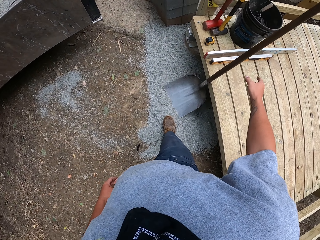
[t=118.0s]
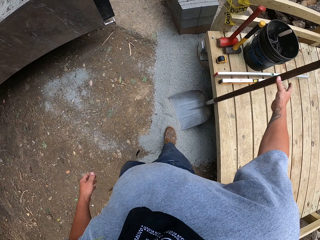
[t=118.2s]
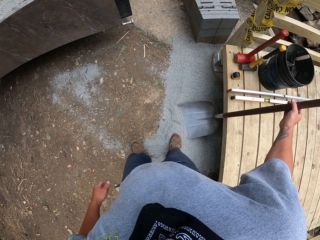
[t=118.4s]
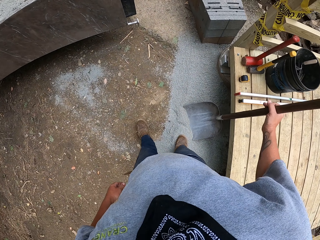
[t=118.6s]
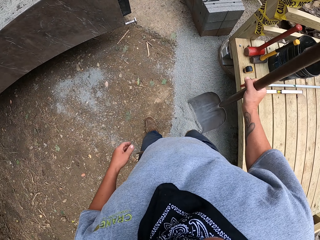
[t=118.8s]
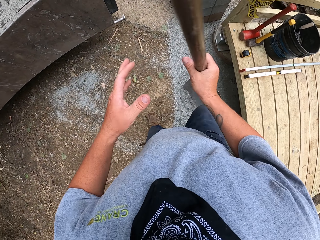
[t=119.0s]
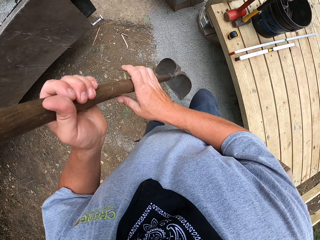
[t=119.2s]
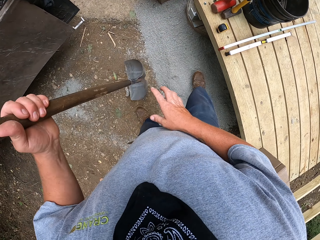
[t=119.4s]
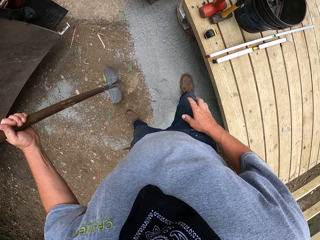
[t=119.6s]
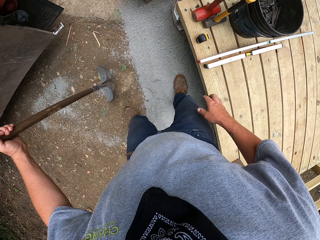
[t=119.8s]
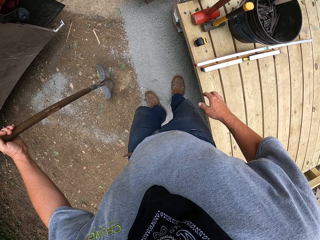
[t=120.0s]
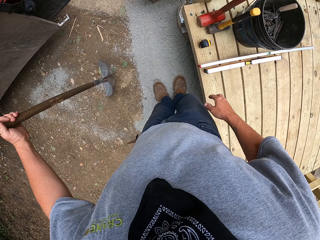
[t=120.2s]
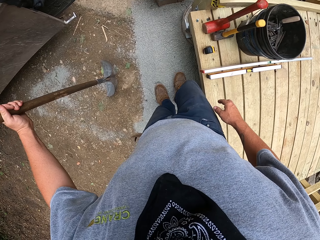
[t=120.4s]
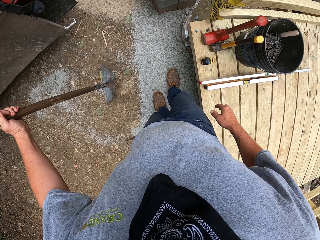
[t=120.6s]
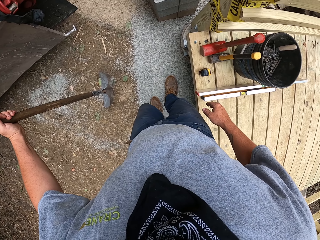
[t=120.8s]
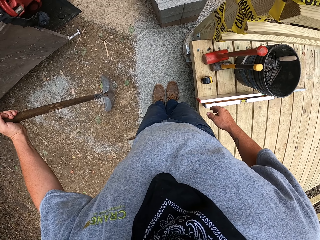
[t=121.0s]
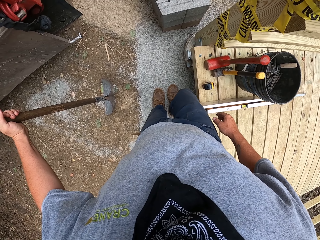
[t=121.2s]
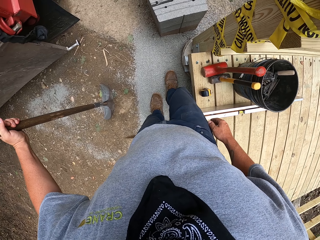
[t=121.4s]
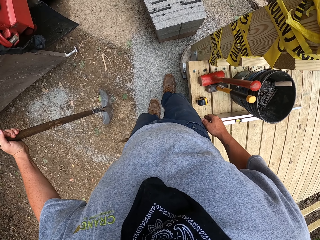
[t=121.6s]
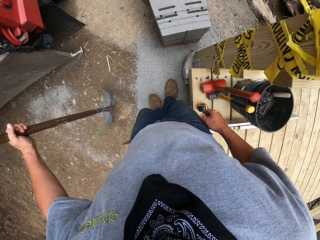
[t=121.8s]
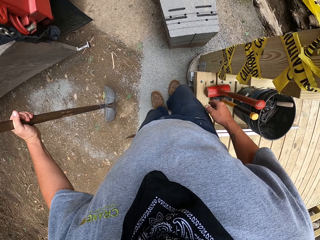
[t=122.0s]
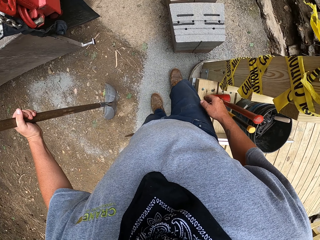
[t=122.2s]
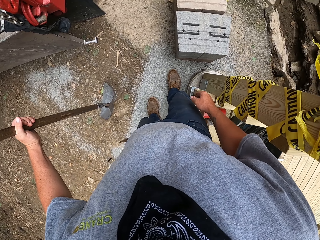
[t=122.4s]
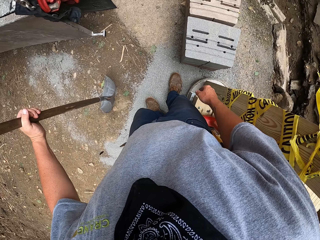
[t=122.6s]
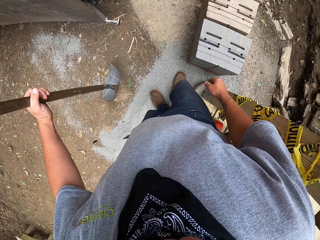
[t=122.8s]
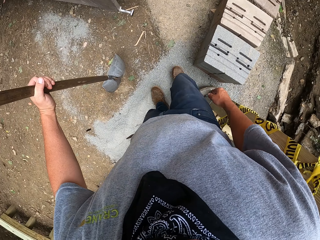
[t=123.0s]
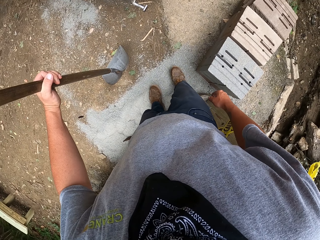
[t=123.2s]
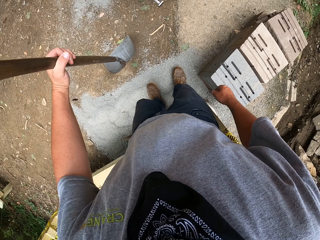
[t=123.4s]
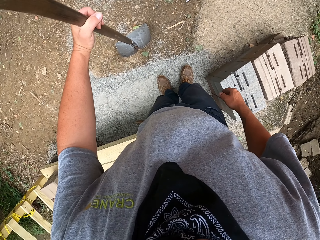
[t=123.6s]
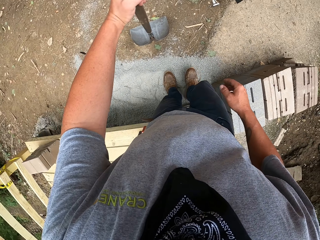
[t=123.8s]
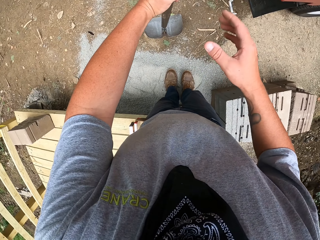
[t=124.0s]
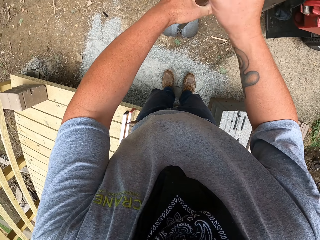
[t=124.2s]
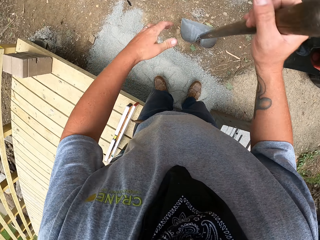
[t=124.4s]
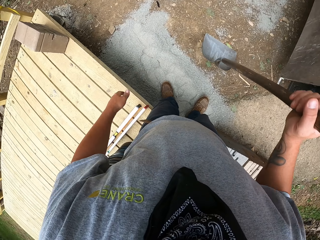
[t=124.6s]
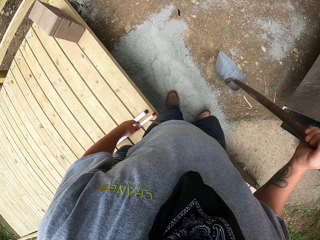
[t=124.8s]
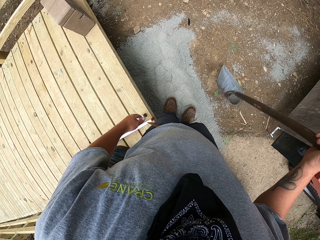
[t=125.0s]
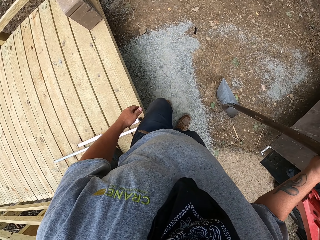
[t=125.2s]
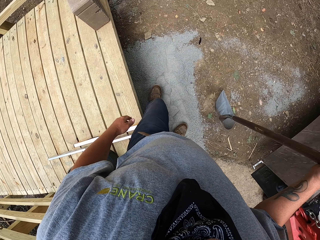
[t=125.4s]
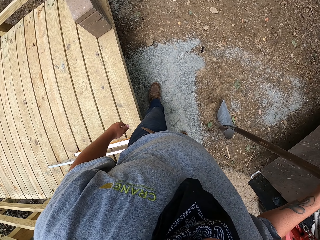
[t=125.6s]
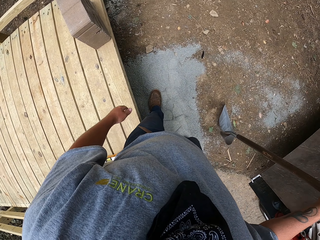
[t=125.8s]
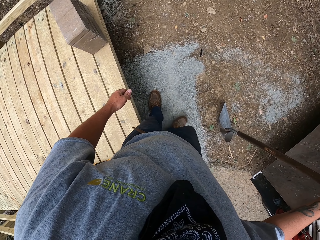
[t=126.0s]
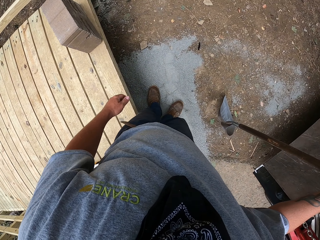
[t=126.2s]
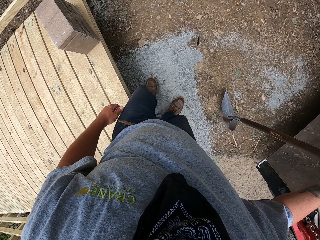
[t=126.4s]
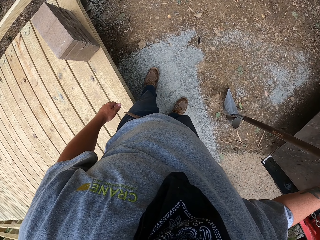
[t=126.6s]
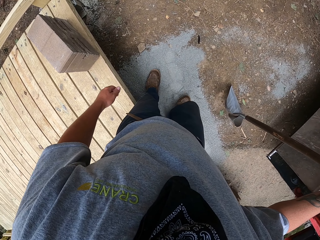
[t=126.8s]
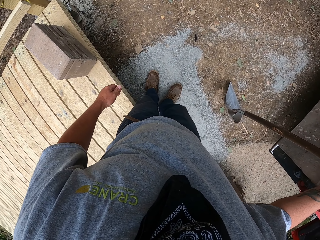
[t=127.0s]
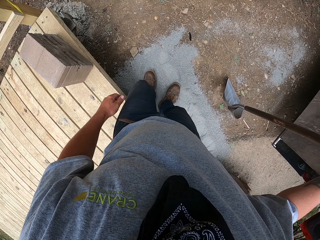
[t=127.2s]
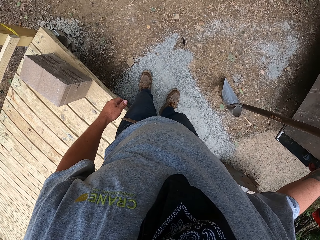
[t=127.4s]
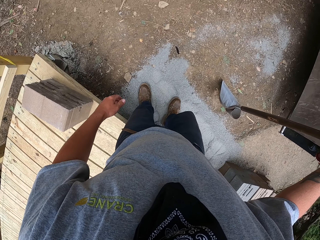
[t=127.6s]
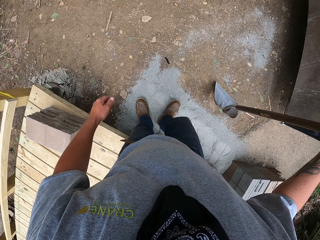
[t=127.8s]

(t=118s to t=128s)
The camera wearer picks up the shovel. He presses the sand on the ground with his legs.

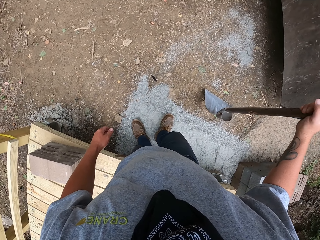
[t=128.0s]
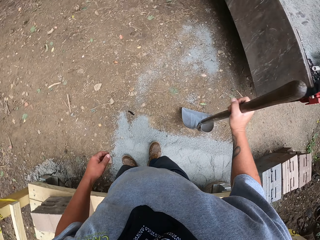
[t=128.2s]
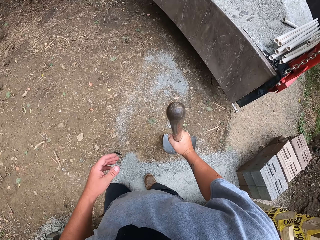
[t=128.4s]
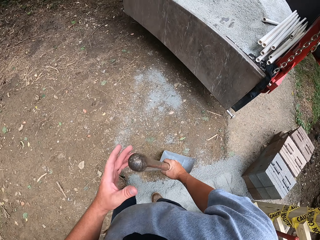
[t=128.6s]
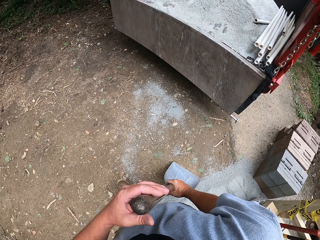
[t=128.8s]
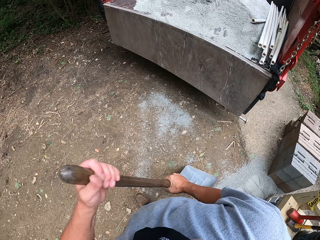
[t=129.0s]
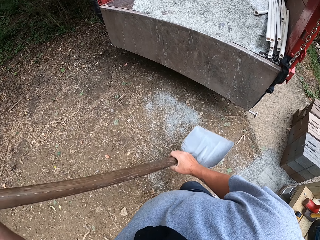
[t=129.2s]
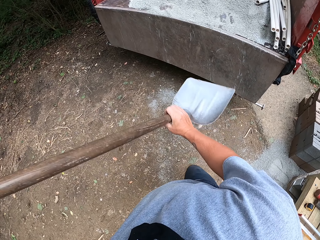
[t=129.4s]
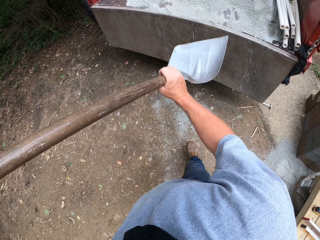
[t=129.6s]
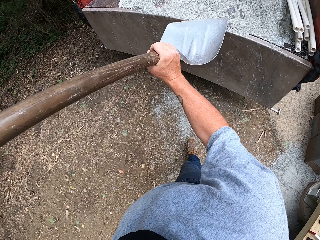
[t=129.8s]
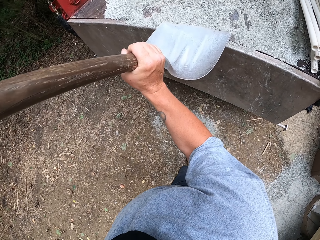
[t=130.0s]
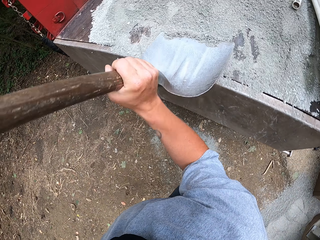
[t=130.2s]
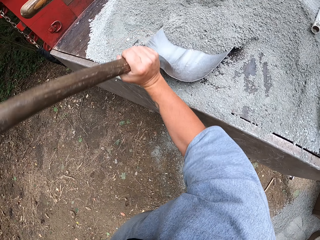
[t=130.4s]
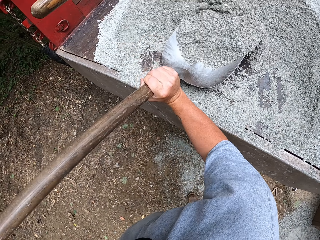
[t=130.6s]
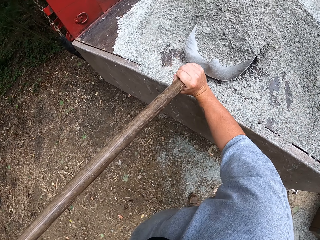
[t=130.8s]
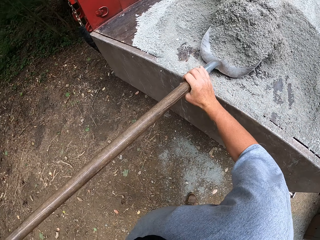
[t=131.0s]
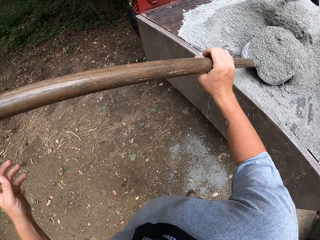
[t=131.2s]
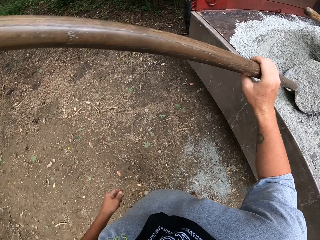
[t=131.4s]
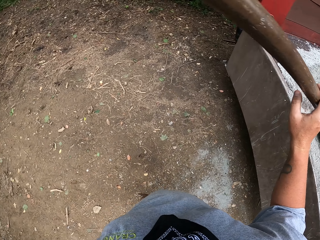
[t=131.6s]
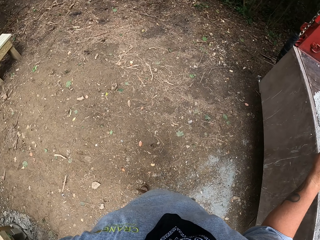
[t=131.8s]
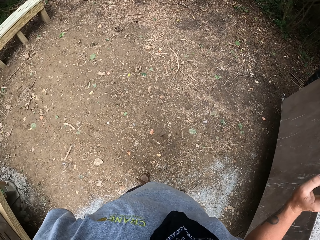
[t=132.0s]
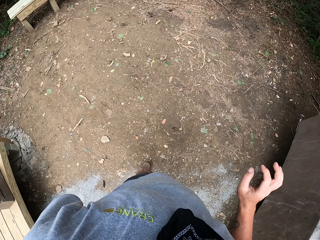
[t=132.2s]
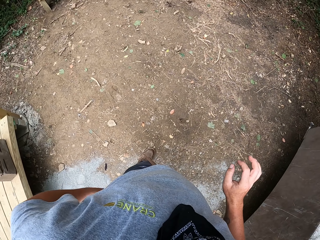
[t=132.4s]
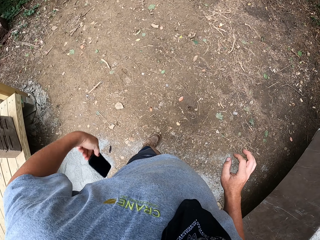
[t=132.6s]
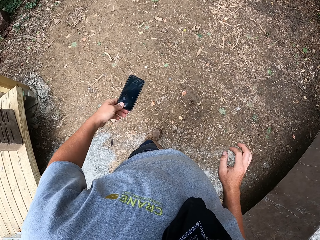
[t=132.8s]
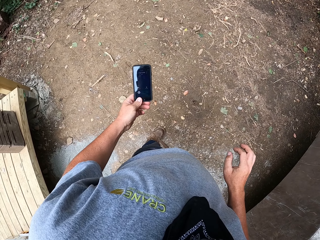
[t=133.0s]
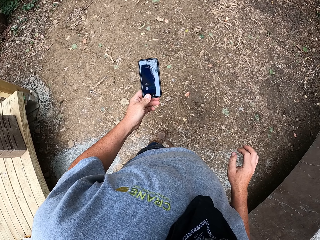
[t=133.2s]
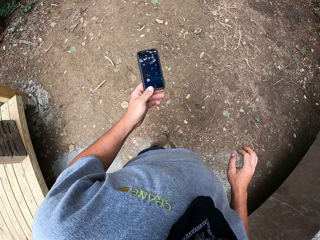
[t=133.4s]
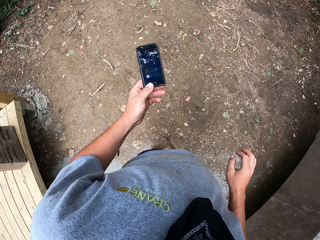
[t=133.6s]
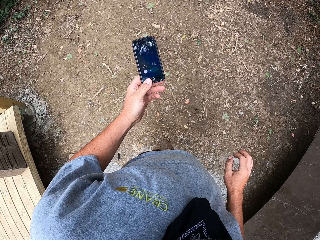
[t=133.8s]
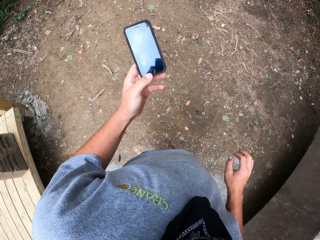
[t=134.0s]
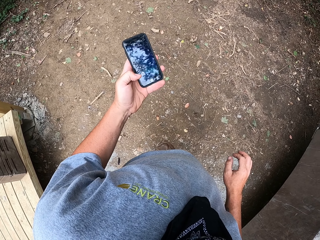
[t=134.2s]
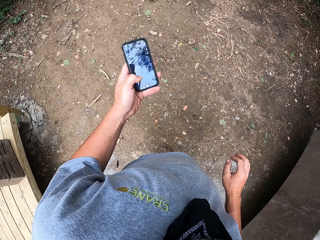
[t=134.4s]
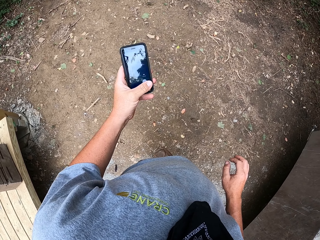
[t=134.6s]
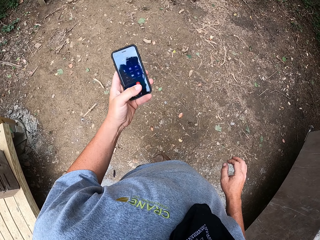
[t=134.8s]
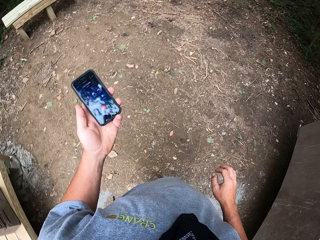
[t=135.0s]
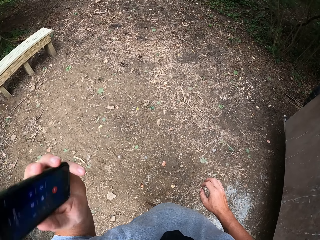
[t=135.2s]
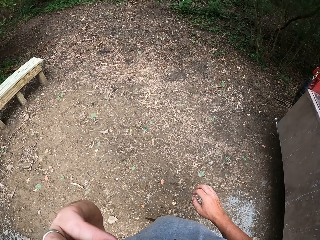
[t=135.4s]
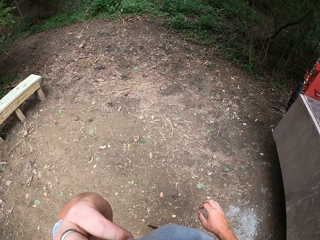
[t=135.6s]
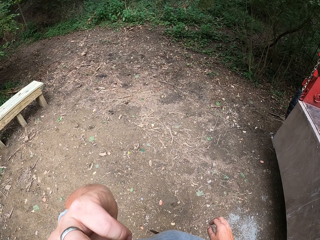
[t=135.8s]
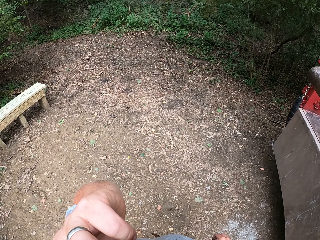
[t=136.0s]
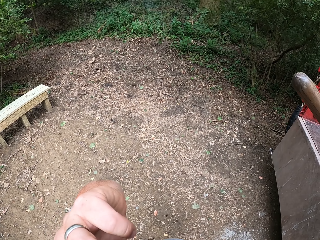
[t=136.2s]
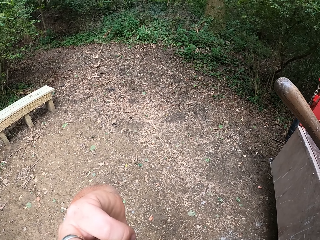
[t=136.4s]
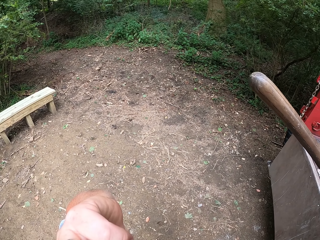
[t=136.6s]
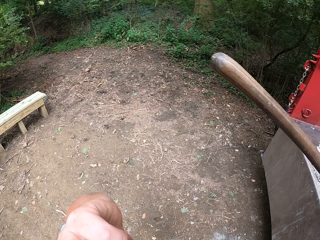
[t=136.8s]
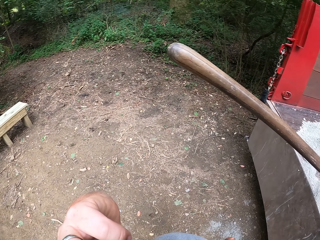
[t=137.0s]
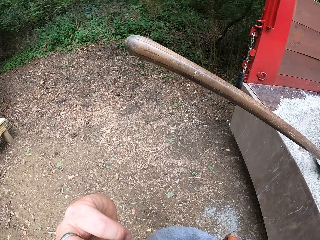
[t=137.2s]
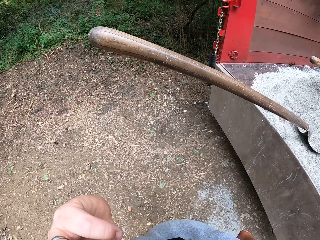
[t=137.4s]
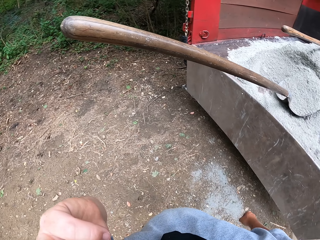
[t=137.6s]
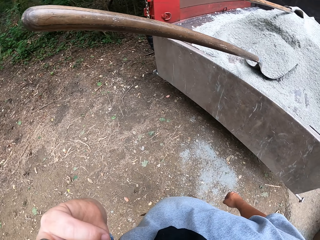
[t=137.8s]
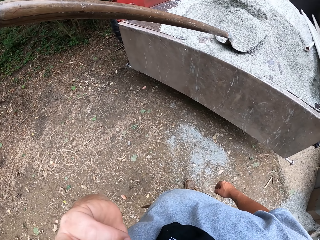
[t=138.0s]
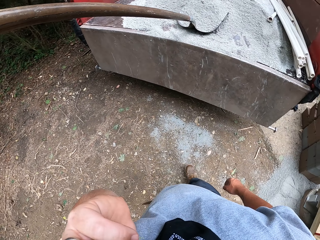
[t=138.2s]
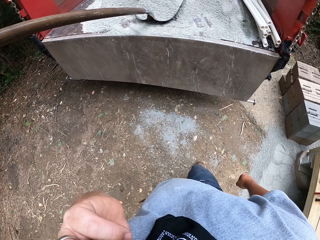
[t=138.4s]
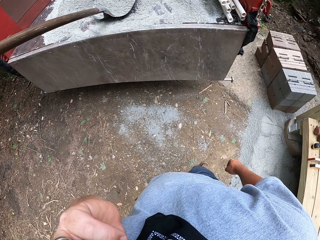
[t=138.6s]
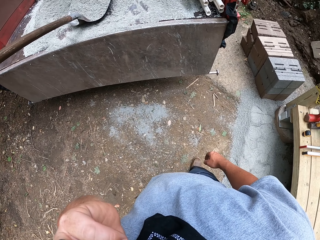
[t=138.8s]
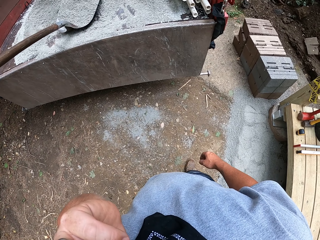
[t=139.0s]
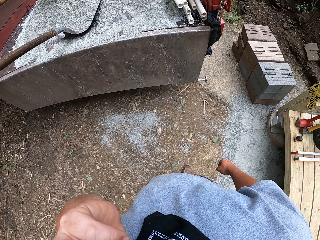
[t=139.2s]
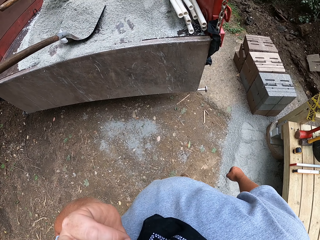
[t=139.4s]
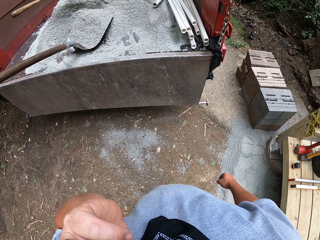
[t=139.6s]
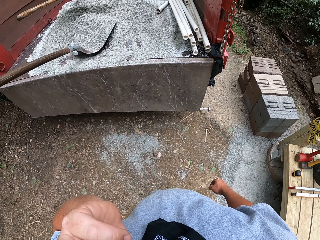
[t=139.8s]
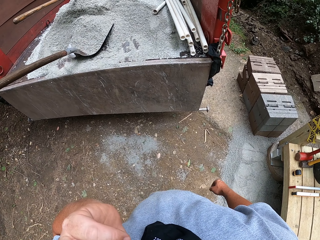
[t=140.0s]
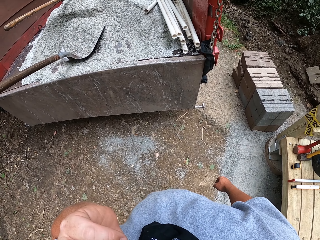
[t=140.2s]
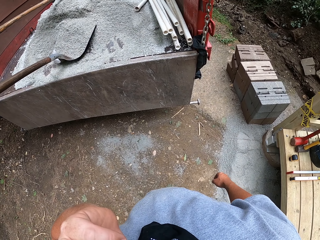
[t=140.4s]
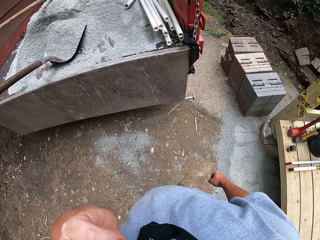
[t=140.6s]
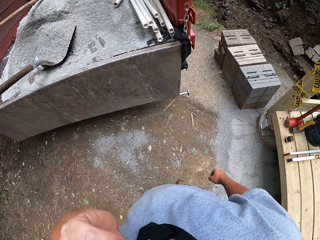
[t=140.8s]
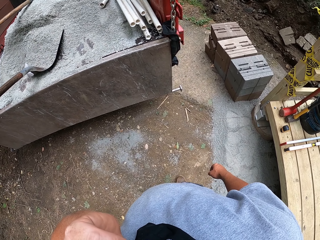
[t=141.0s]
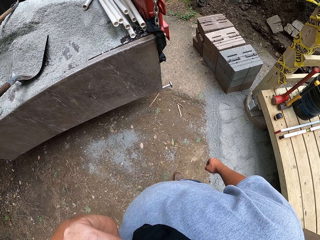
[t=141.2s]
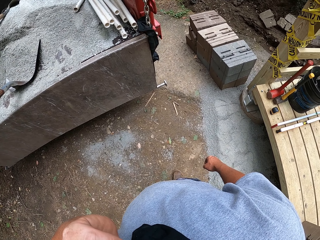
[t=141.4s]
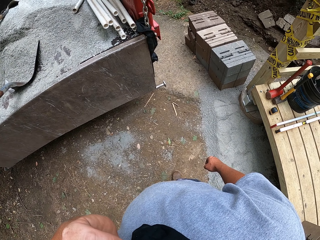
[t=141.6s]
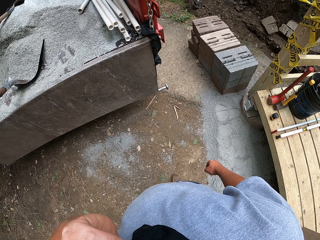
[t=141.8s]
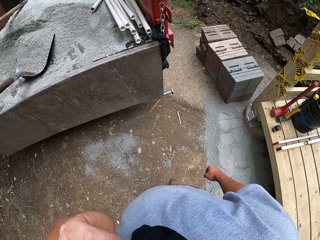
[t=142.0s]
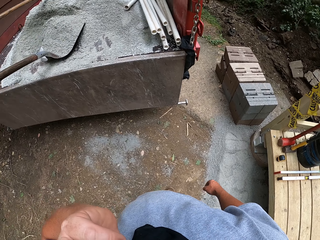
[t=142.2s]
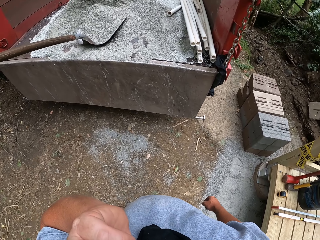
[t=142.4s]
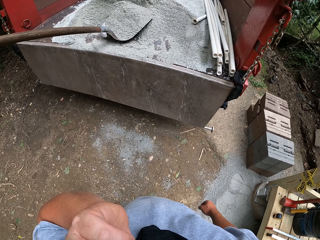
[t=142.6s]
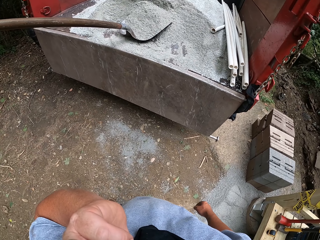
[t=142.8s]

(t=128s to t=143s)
The camera wearer scoops the sand with the shovel. He takes a phone out of his pocket. He swipes the phone to receive a call. He turns around to his right.
